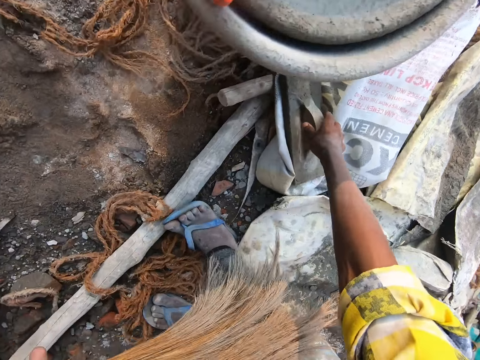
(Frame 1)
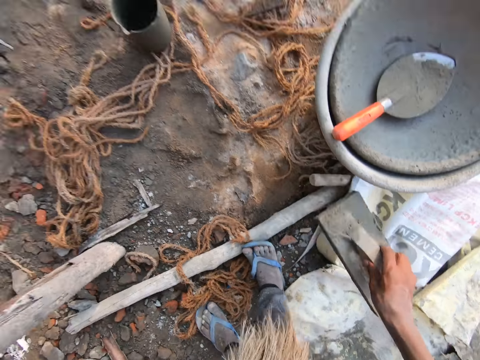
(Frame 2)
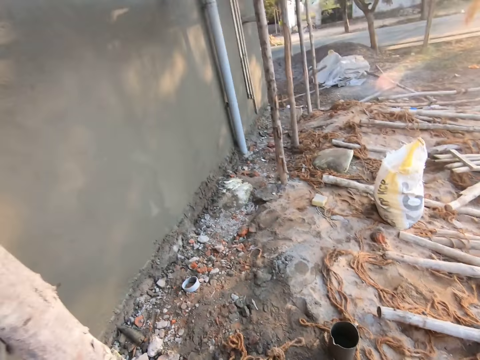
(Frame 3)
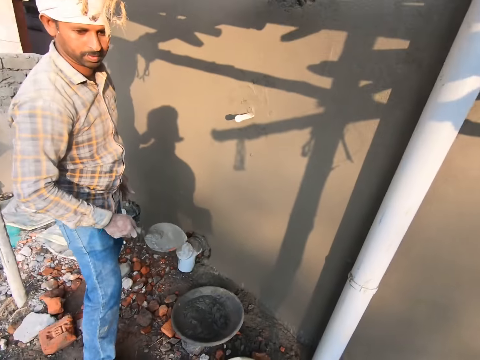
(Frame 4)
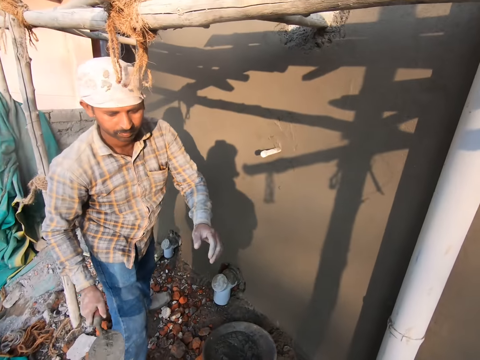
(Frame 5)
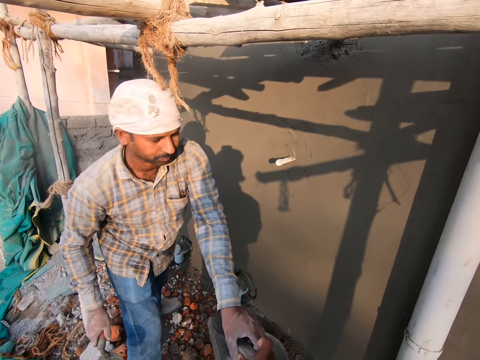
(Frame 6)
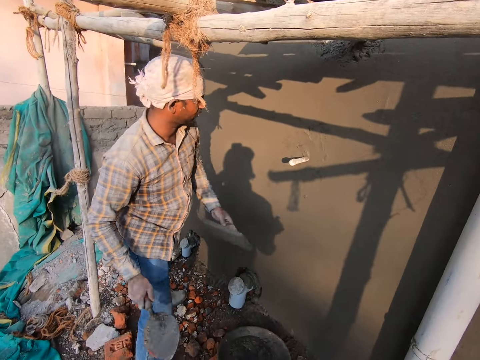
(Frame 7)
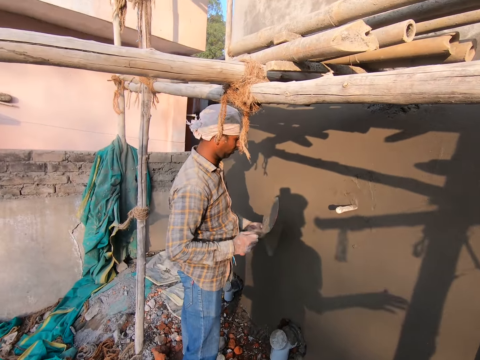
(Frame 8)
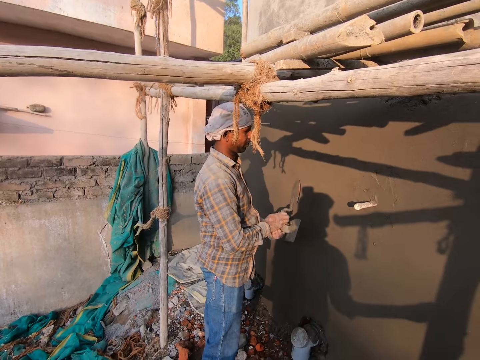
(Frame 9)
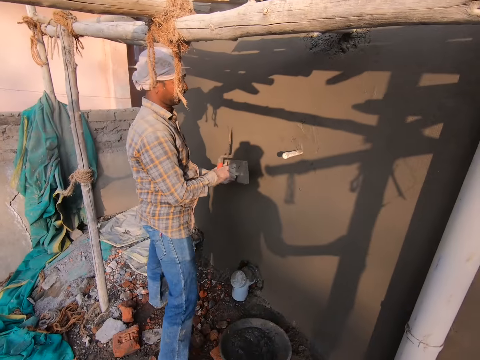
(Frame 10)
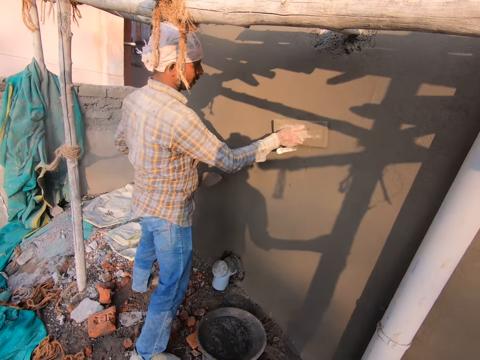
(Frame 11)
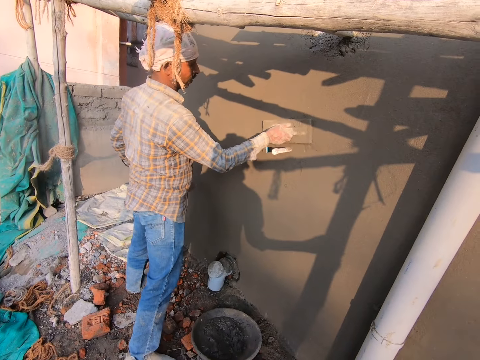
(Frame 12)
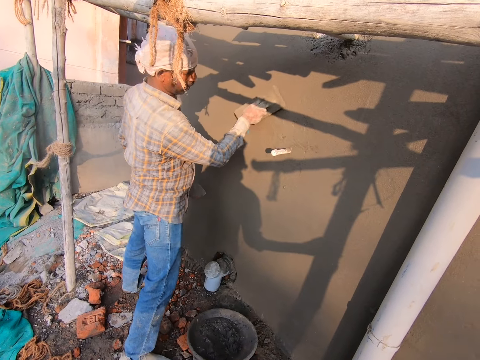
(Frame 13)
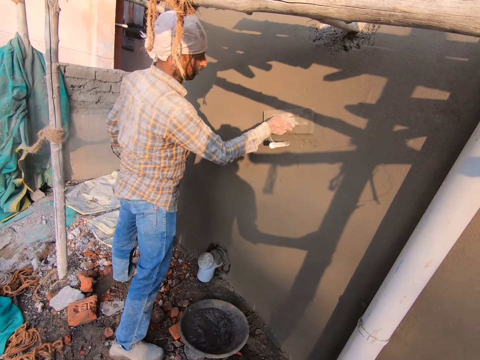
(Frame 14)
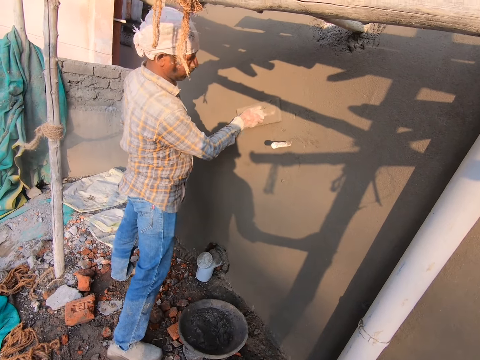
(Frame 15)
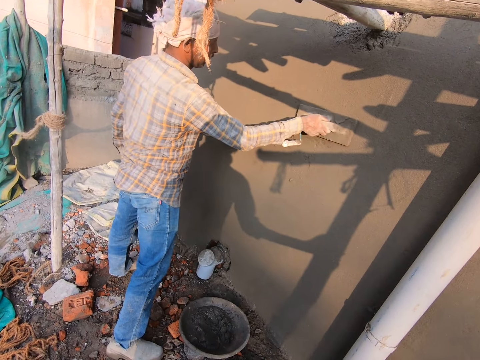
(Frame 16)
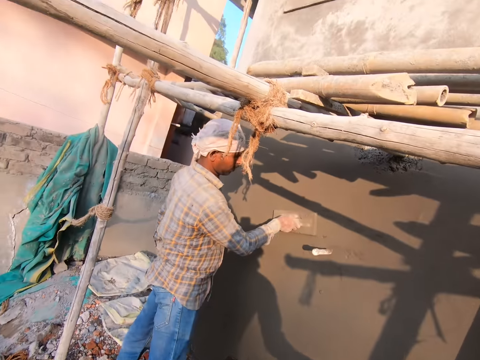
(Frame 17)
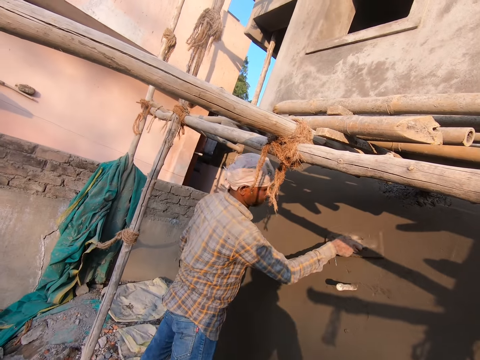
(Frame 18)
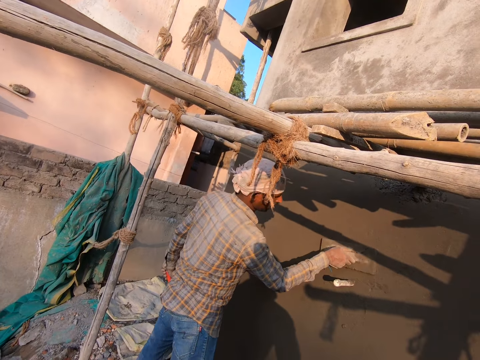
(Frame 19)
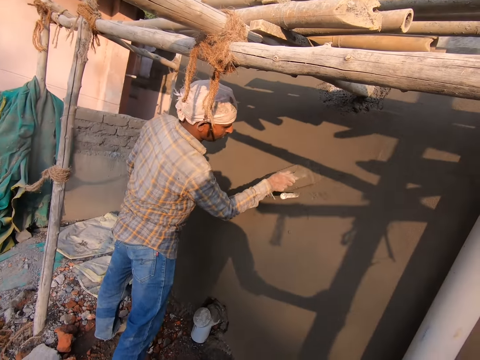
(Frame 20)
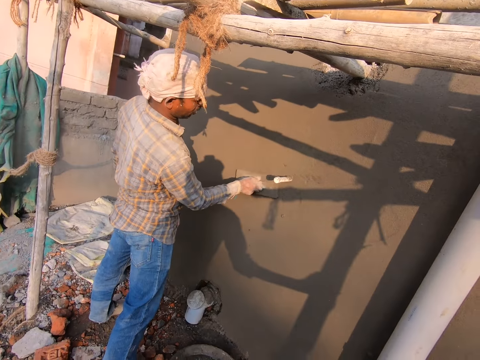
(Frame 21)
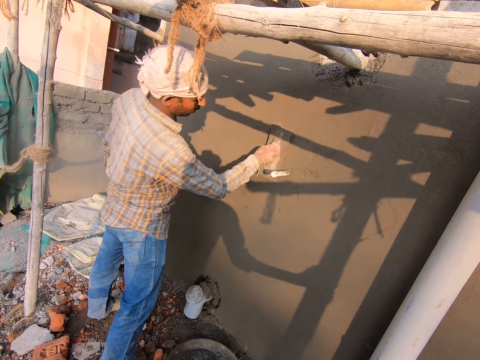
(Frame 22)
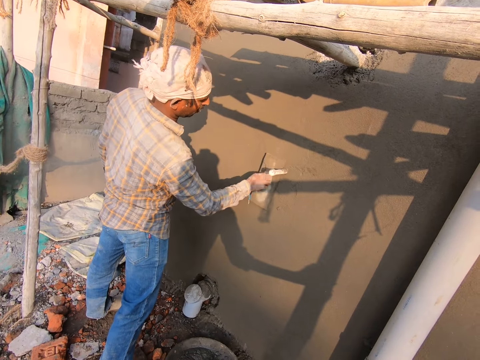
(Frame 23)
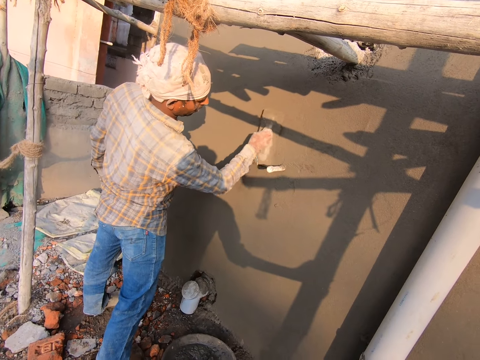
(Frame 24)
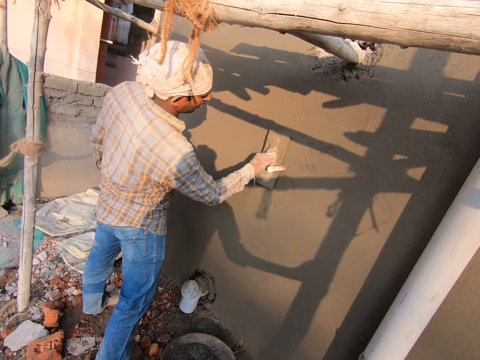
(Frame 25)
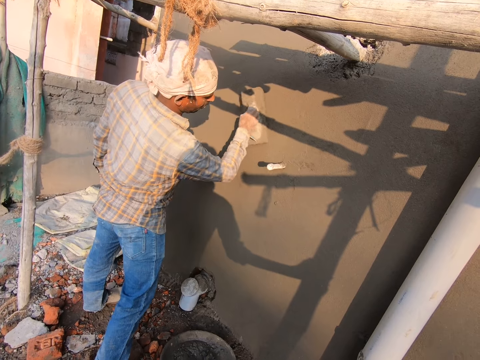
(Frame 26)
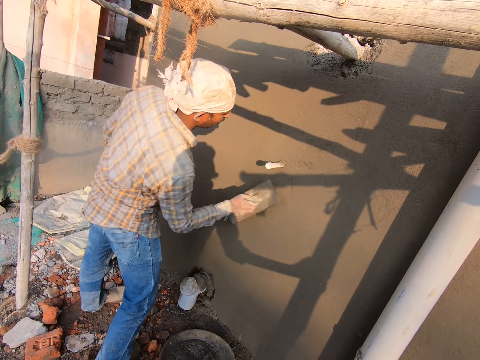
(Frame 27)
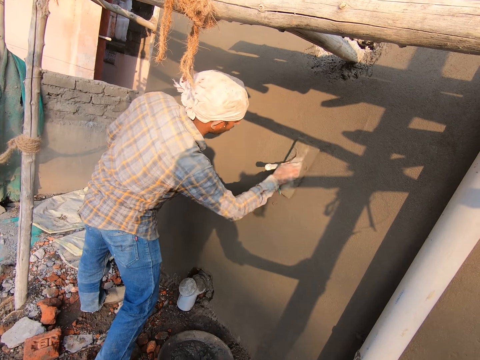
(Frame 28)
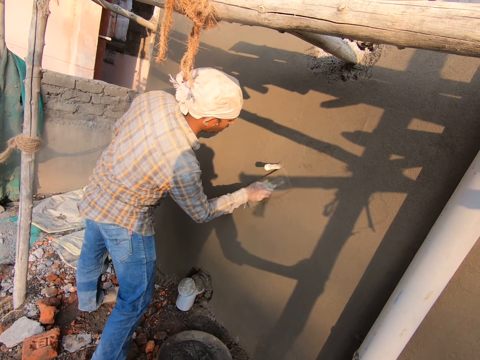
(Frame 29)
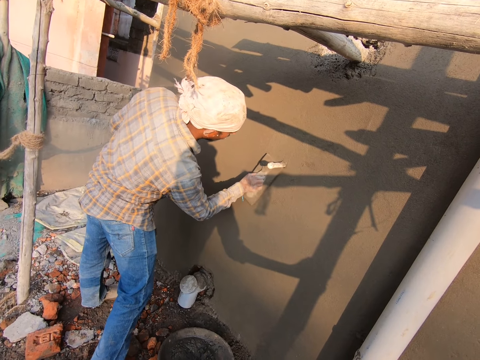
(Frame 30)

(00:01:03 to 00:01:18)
The camera wearer bends towards the ground. They pick up the trowel or float on the ground. They stand up. They turn towards a man. The man takes the trowel from the camera wearer. The camera wearer gives out the float to the man. The man switches the trowels in hands and smoothens the concrete with the trowel. The camera wearer talks to the man. The man smoothens the concrete with the trowel.

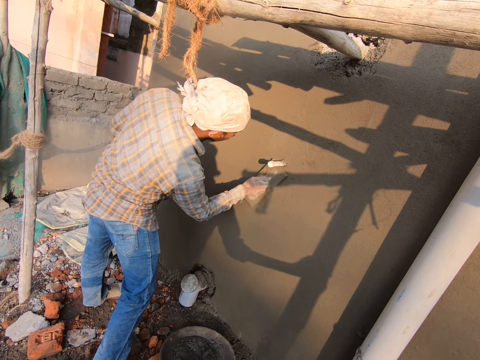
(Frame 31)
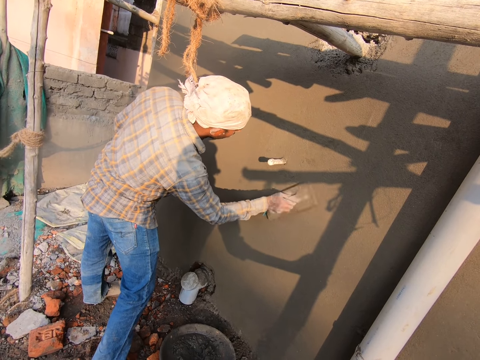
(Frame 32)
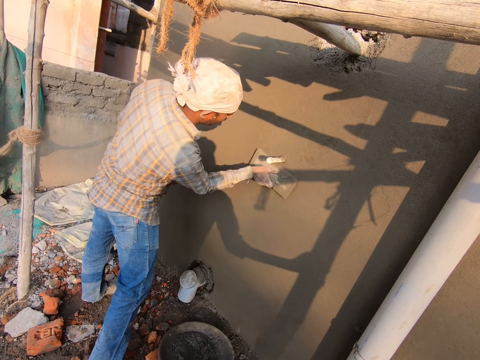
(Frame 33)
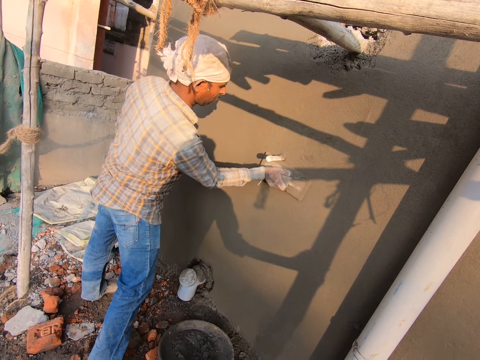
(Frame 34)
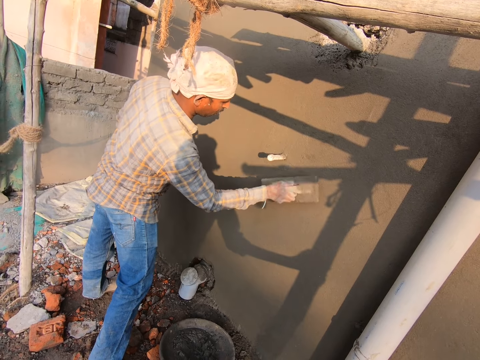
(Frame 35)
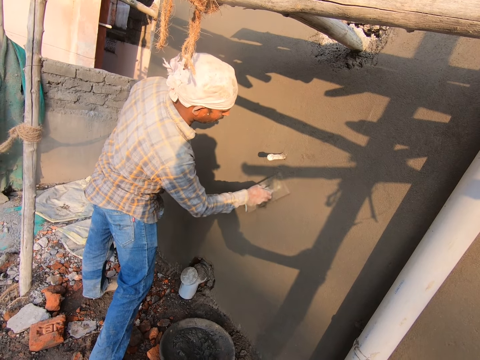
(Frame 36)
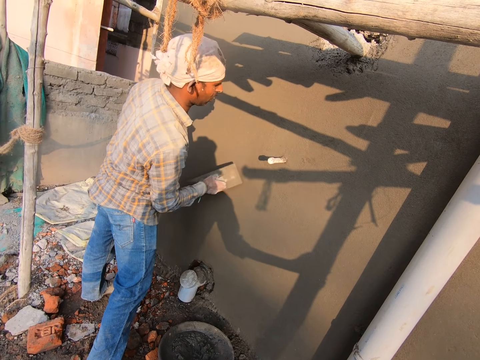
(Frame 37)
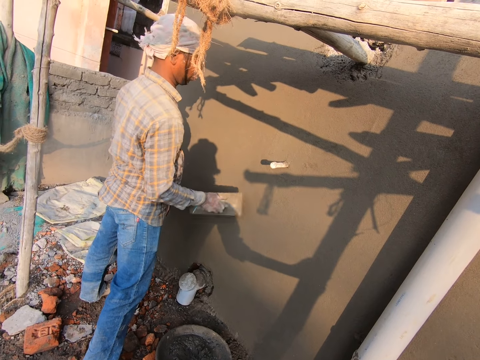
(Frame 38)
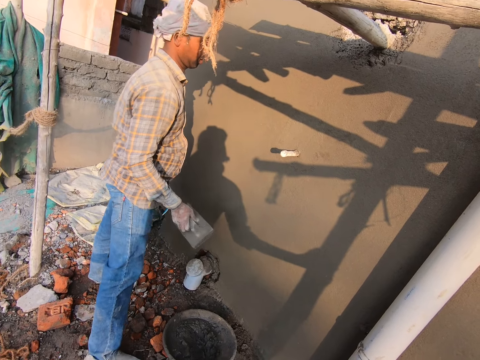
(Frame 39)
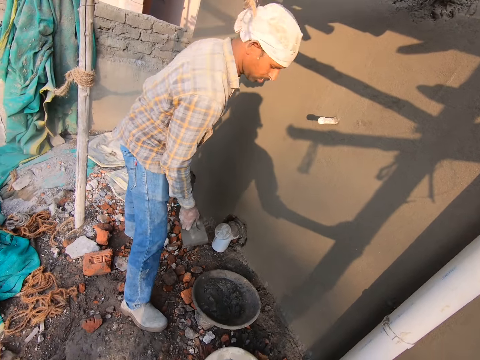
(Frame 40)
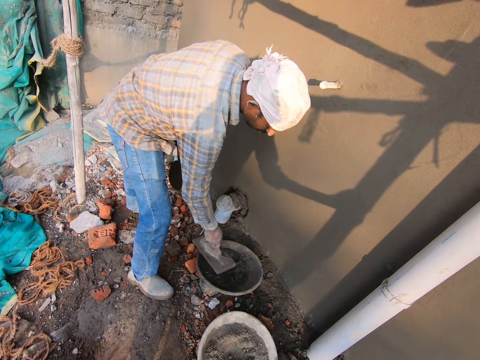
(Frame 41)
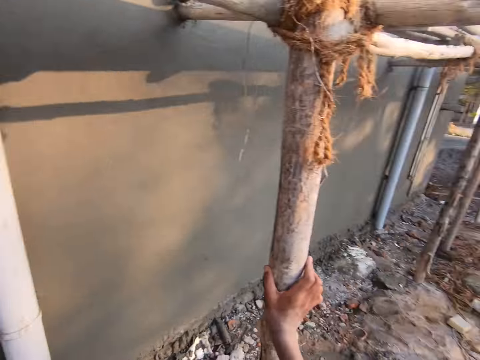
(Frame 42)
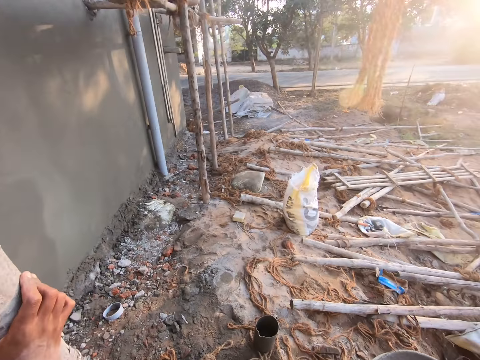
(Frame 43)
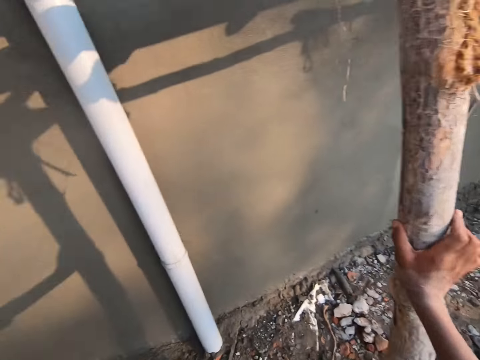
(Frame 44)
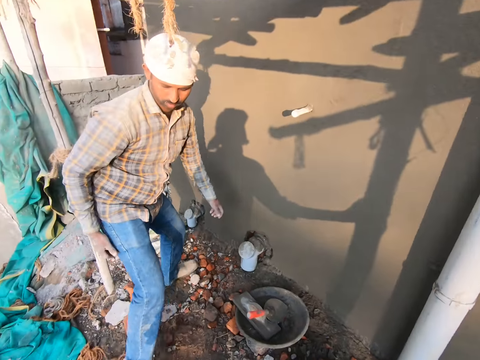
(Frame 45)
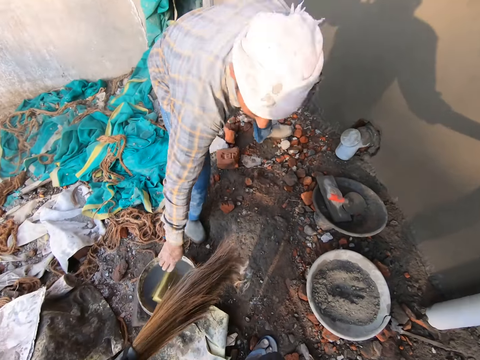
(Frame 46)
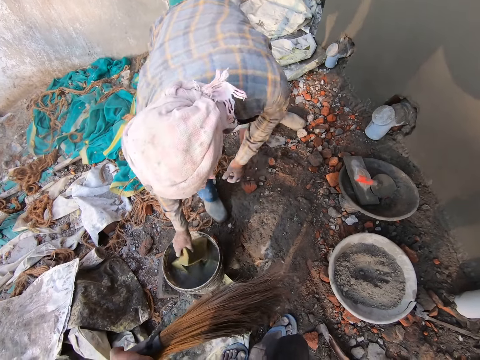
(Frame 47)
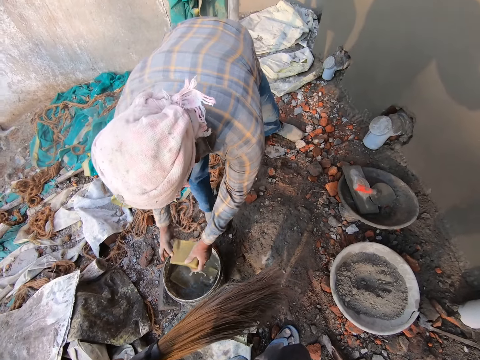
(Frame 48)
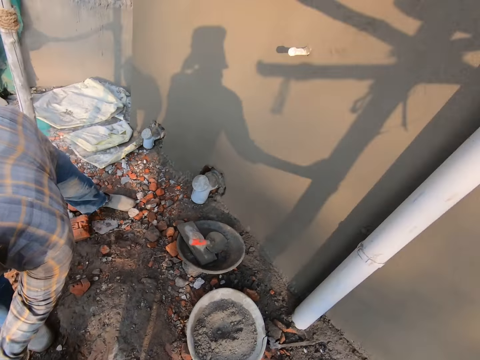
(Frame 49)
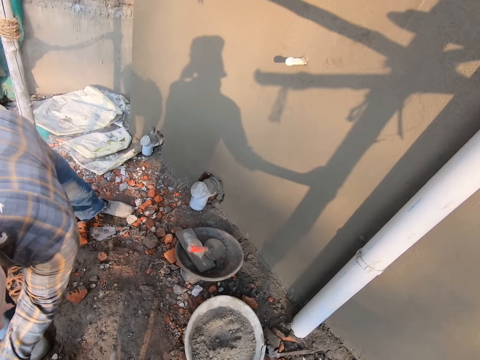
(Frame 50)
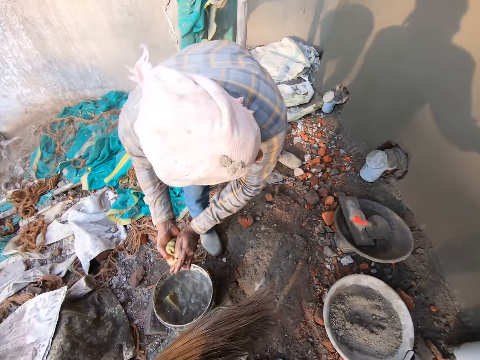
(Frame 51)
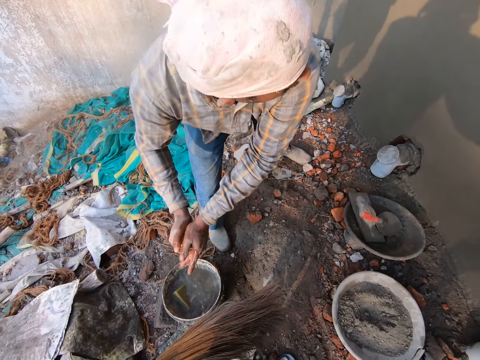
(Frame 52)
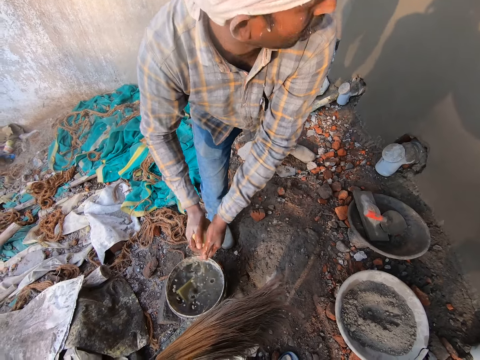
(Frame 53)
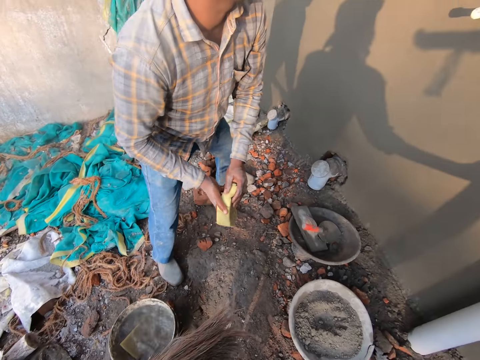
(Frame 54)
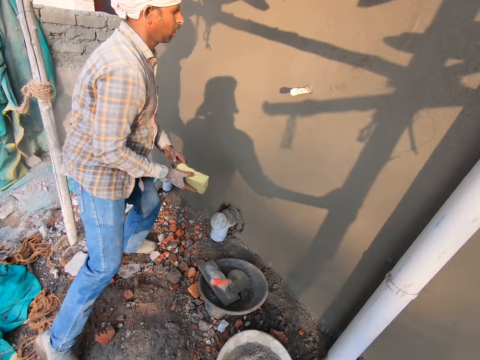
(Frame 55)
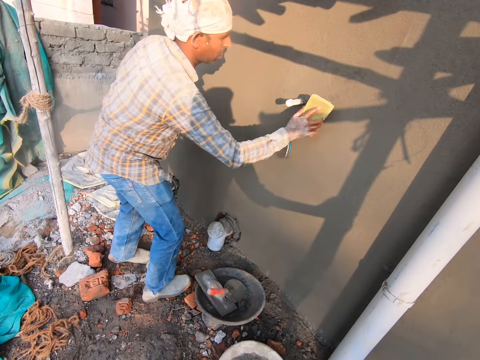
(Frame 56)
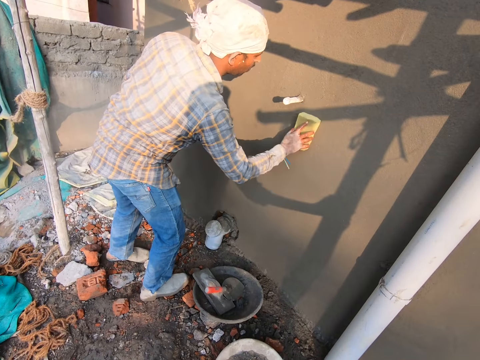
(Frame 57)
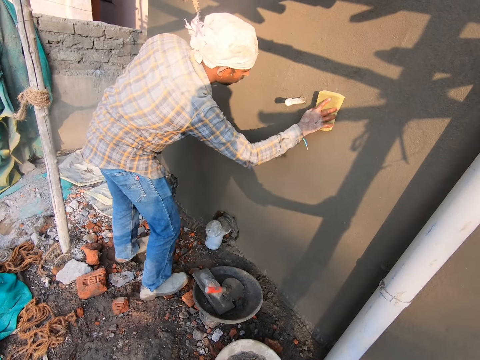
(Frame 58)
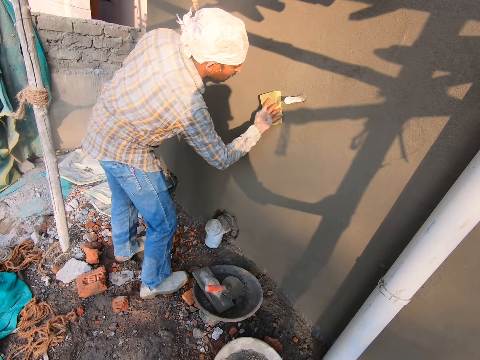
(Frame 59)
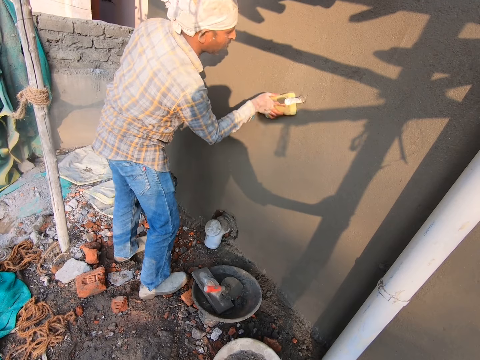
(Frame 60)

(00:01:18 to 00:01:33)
A man bends towards the basin and throws the trowel in the basin. The camera wearer looks around. The man moves towards the sponge, removes the sponge from the water, holds the sponge with both his hands, and squeezes the sponge with both his hands. The man stands up, moves towards the wall, and wipes the wall with the sponge.
